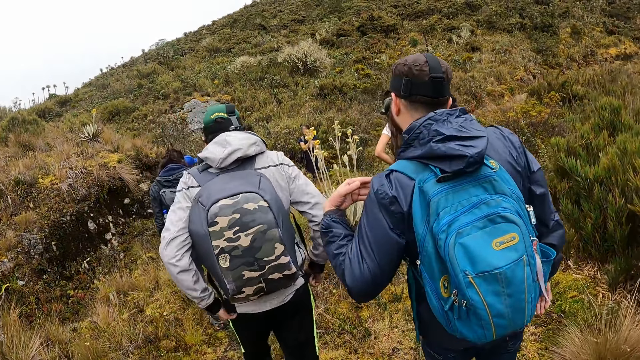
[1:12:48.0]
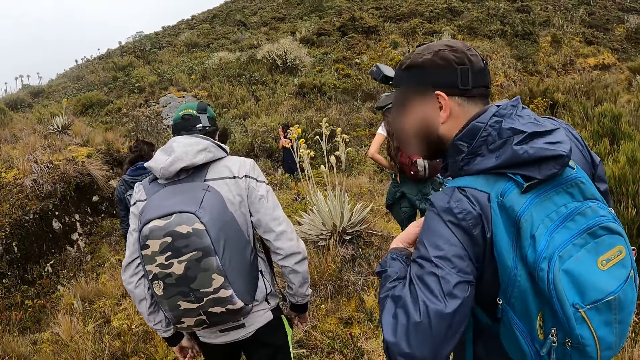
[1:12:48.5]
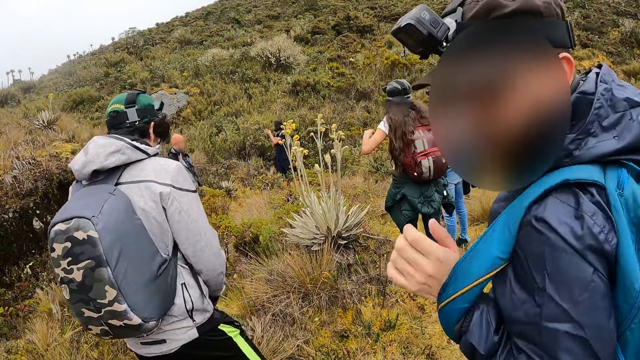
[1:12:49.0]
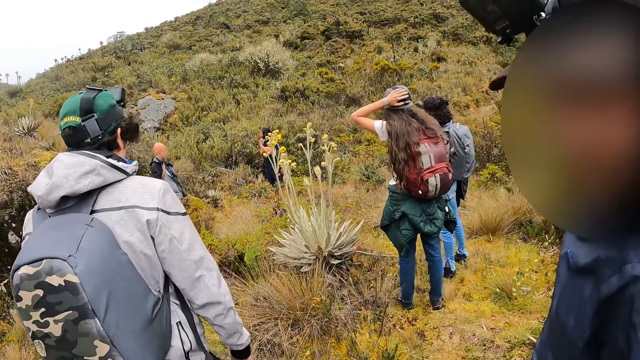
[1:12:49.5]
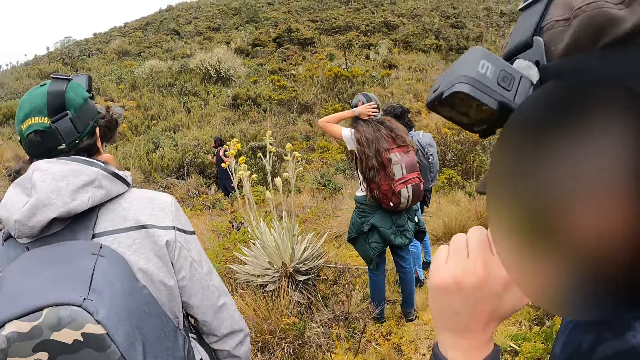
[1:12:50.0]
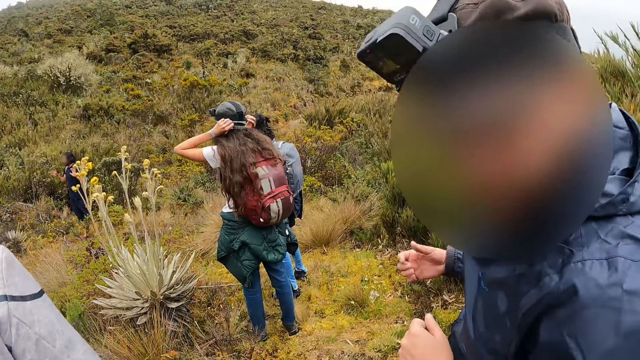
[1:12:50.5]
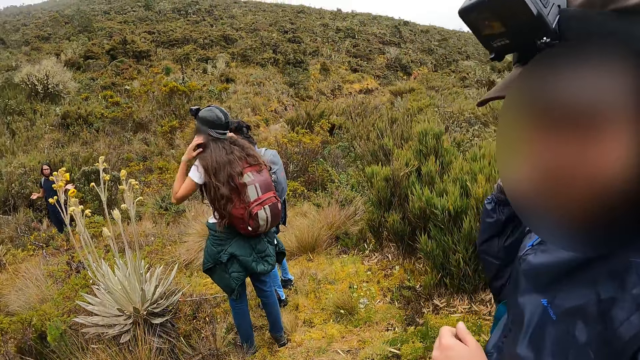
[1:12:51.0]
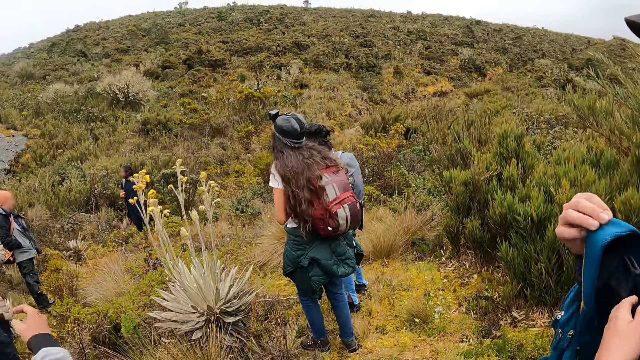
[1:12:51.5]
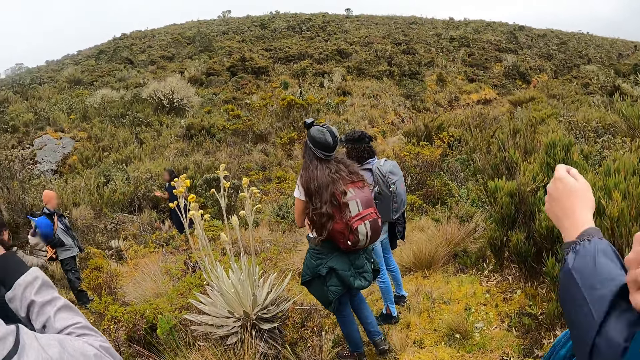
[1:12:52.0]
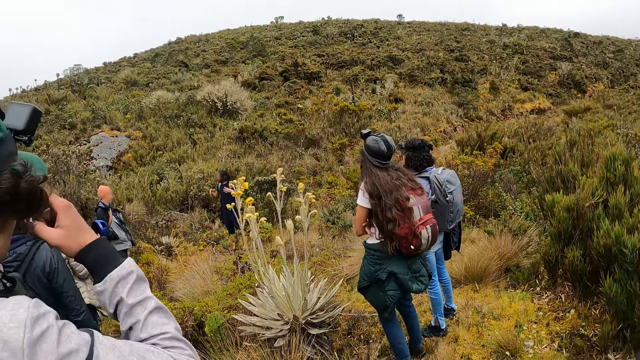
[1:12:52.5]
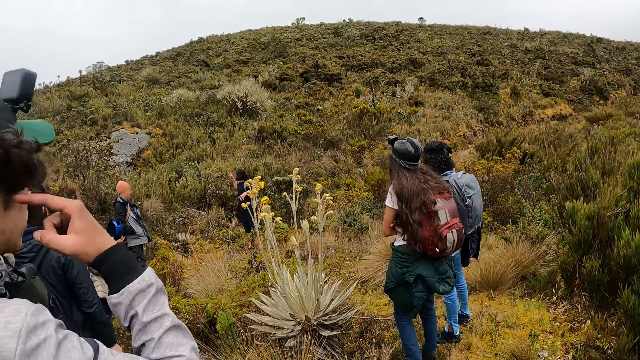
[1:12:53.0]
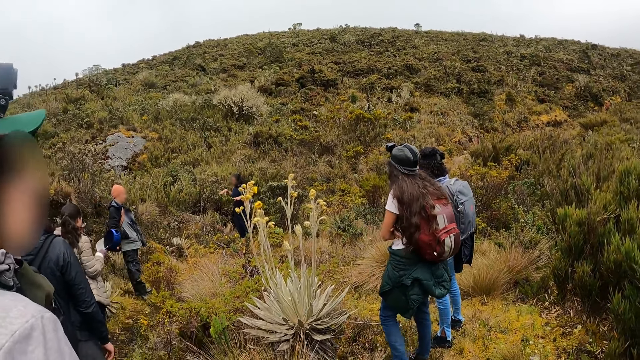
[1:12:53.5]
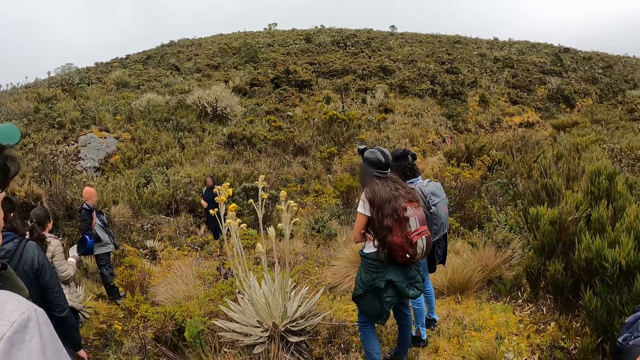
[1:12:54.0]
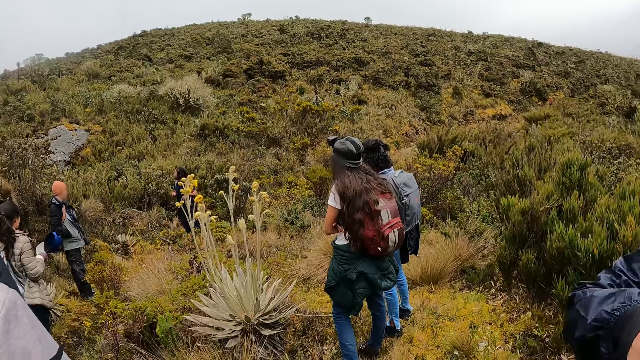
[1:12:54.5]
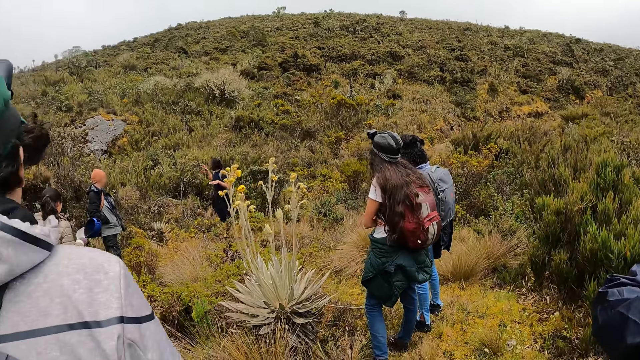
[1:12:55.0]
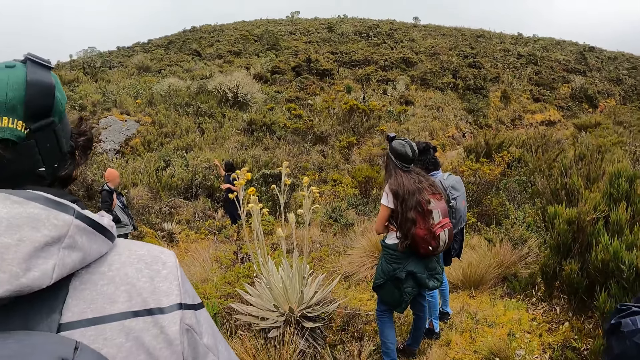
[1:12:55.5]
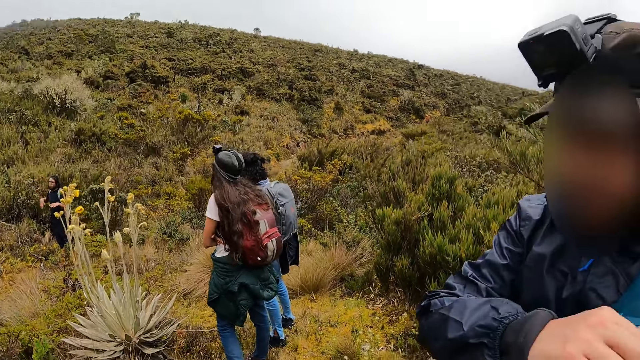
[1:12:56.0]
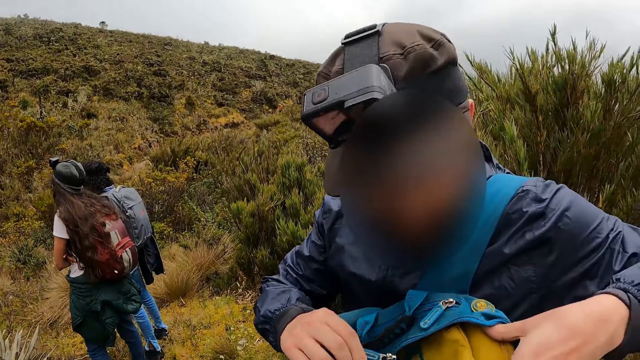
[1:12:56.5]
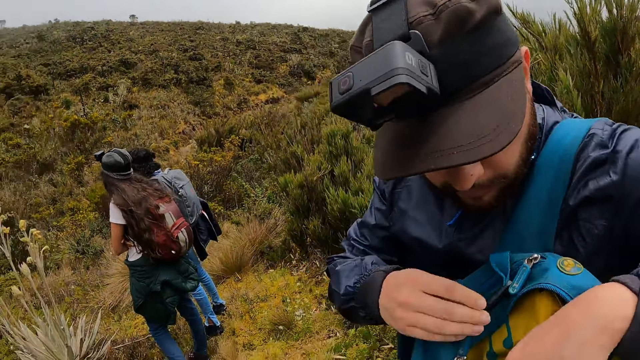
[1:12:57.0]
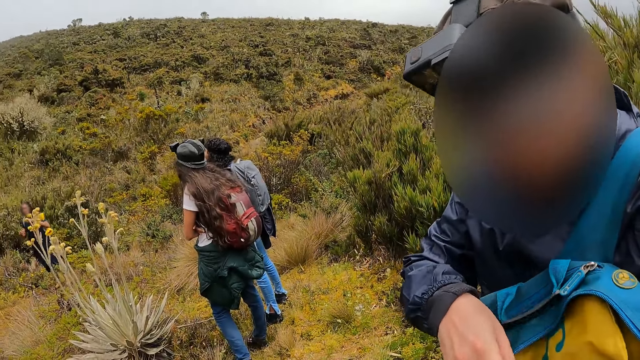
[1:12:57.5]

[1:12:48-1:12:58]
A man adjusts his jacket with both hands. Another man takes a backpack off his back. The second man converses with the camera wearer. A third man instructs the first man, a fourth man, a woman, another woman, a third woman and the second man. The second woman adjusts her camera with both hands. The second man hangs the backpack on his left shoulder. The first man touches his hair with his right hand. The first woman holds a face cap with her right hand. The second man opens the backpack on his left shoulder with his right hand.

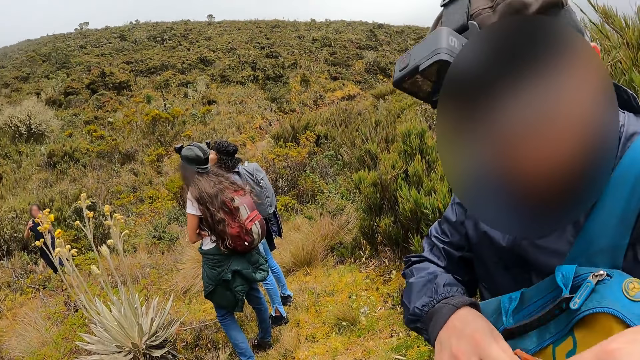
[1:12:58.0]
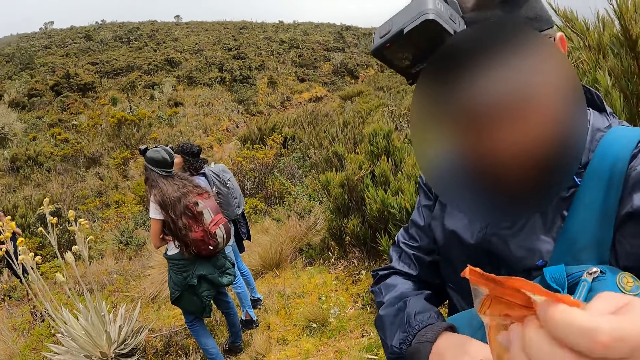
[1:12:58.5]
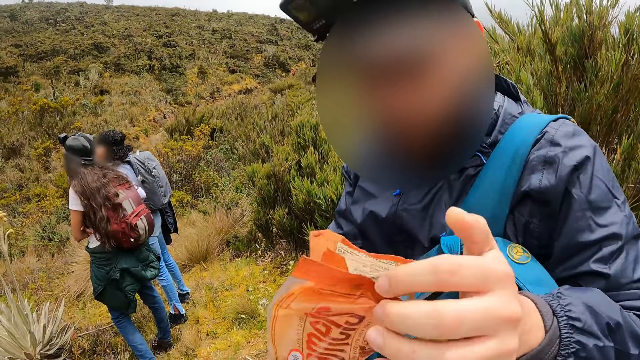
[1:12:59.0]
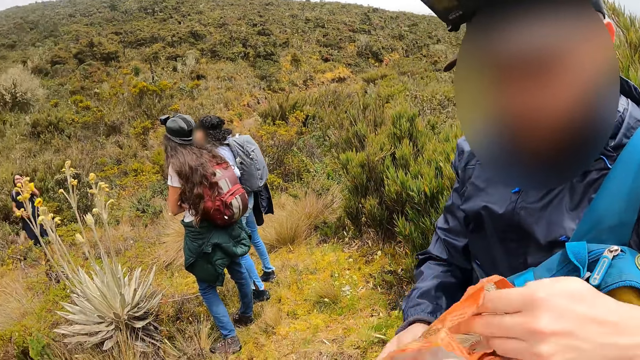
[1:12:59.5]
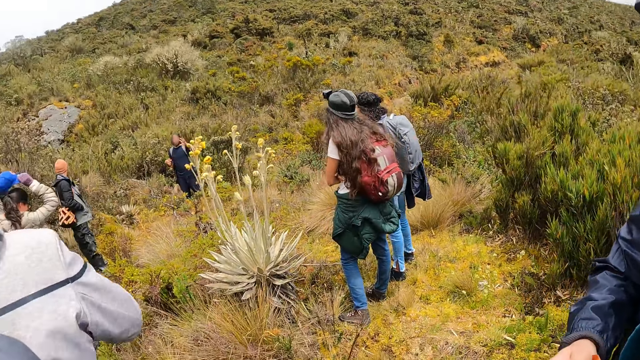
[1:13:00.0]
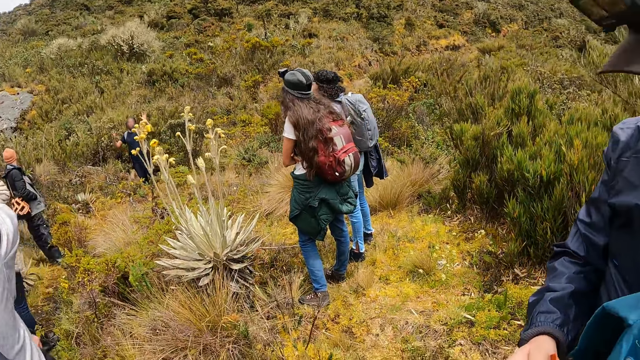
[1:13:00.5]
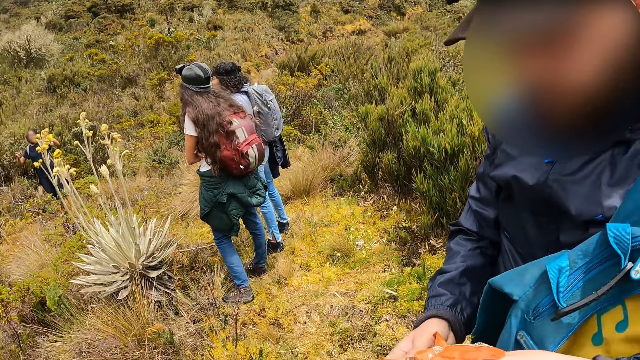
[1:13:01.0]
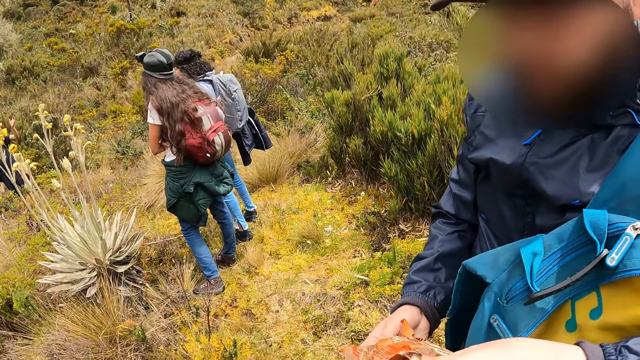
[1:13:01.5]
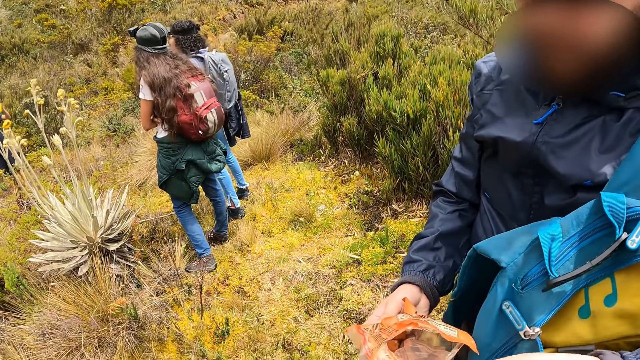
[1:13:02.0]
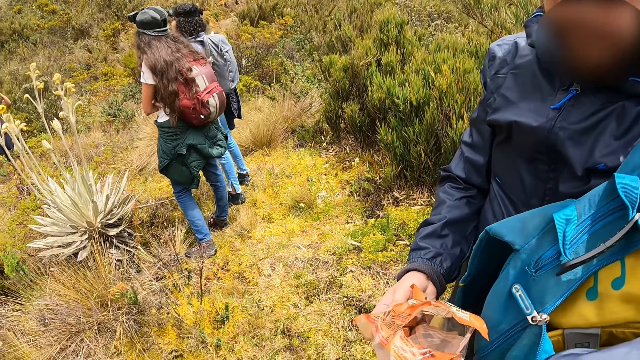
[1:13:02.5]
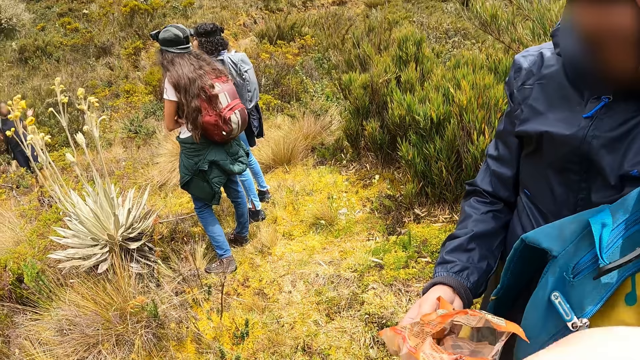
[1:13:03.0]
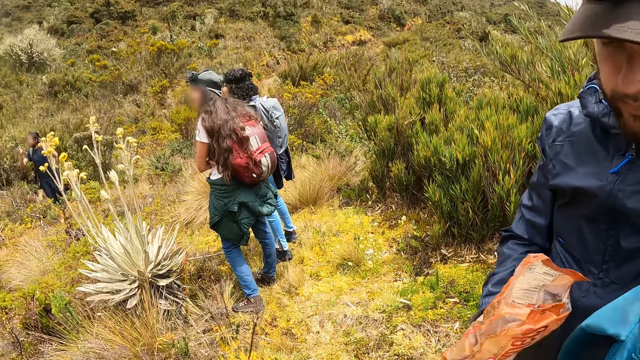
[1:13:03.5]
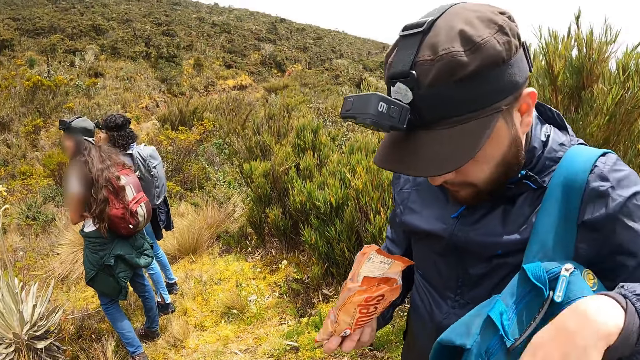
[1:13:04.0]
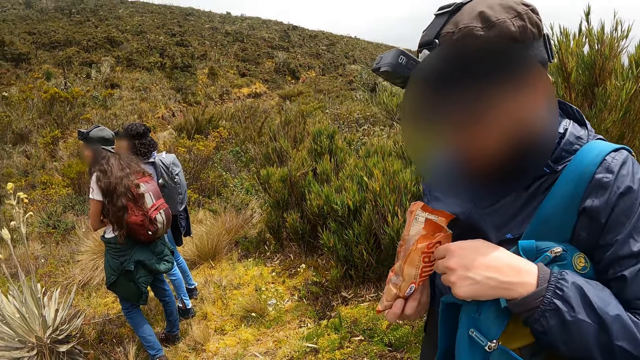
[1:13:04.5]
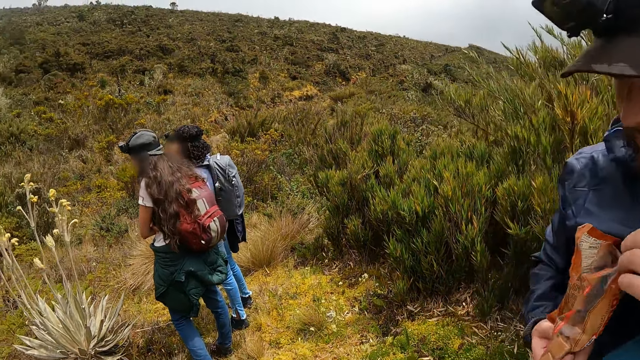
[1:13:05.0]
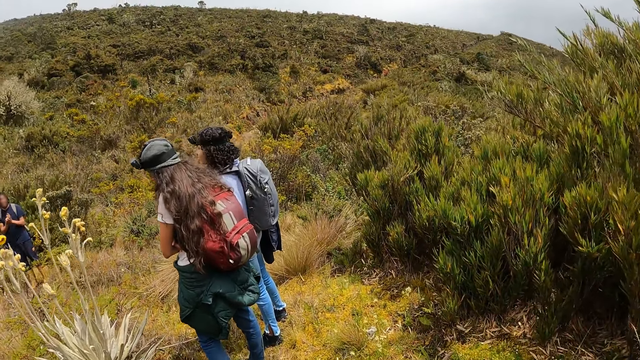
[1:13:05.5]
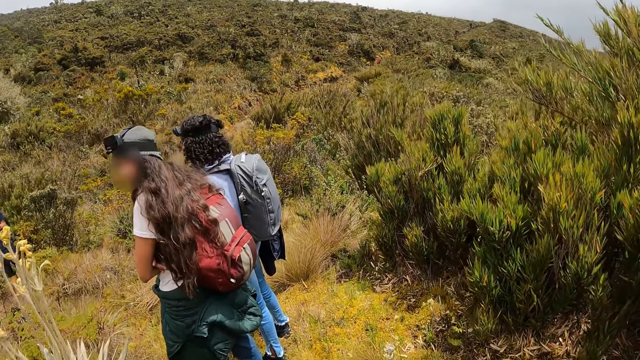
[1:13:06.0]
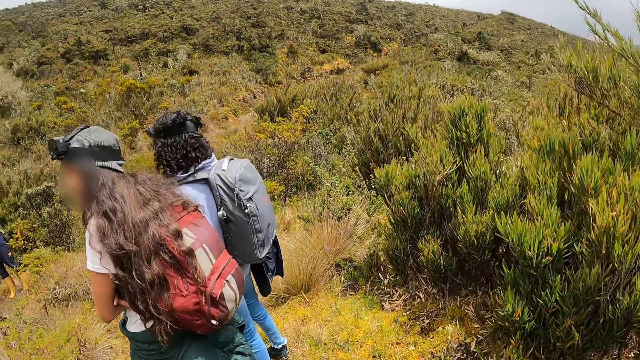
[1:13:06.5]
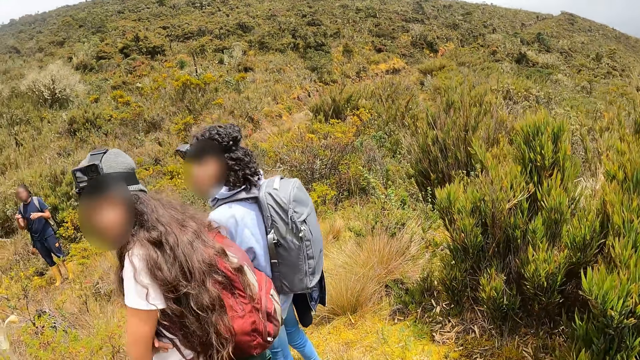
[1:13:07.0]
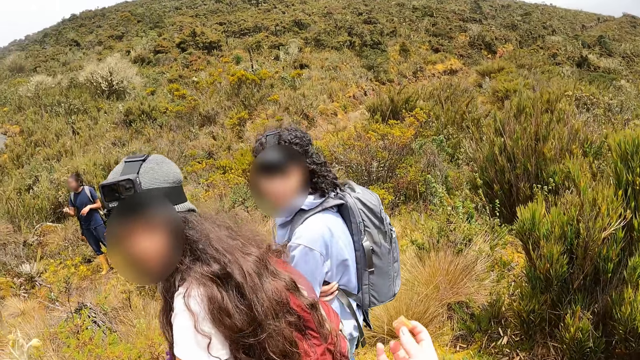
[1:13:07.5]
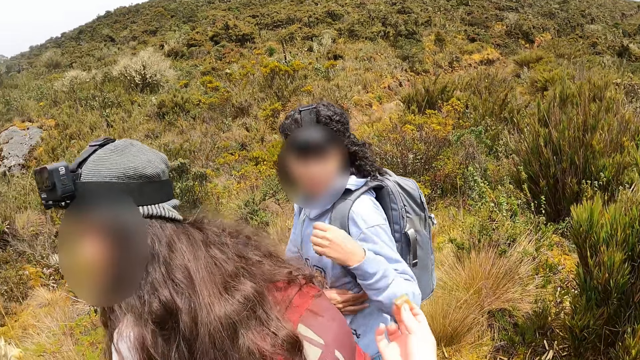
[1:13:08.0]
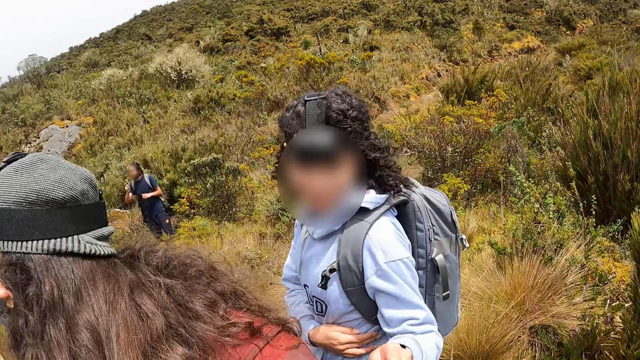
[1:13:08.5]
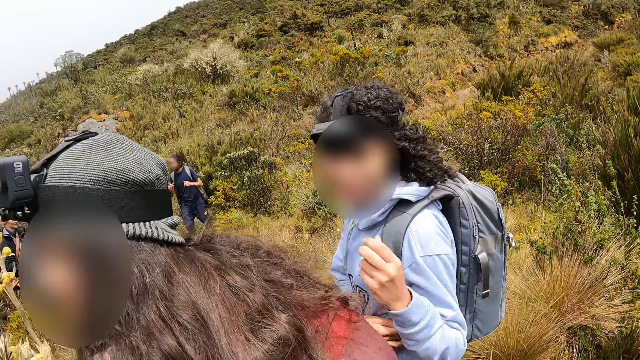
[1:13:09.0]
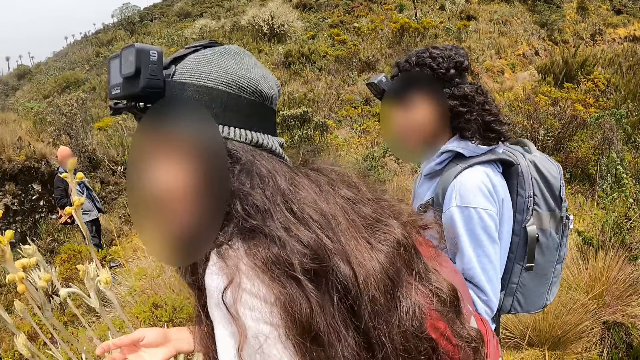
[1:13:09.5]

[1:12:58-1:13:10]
A man picks up a pack of chips from the backpack on his left shoulder with his left hand. He holds the pack of chips in his right hand and opens the pack of chips in his right hand with his left hand. A woman wears a face cap in her right hand on her head. The man takes chips from the pack of chips in his right hand with his left hand. The camera wearer holds a chip in her right hand. She gives another woman the chip in her right hand. A third woman collects the chip from the camera wearer with her left hand.
